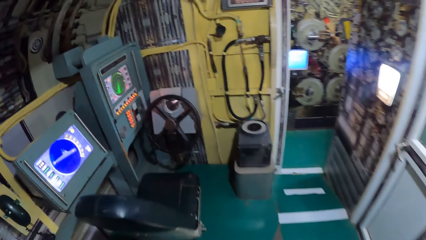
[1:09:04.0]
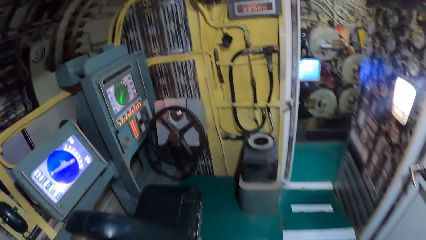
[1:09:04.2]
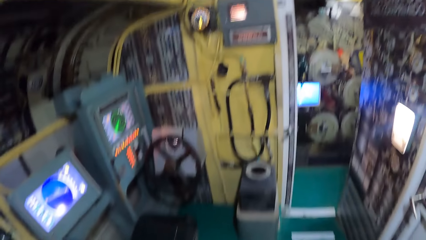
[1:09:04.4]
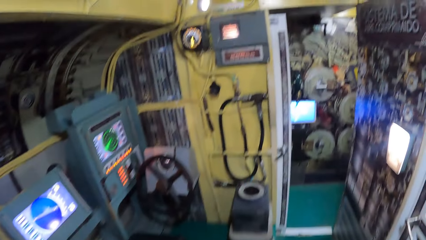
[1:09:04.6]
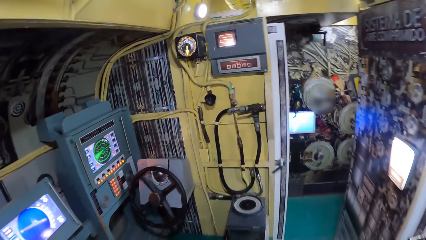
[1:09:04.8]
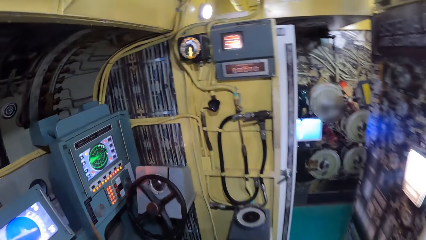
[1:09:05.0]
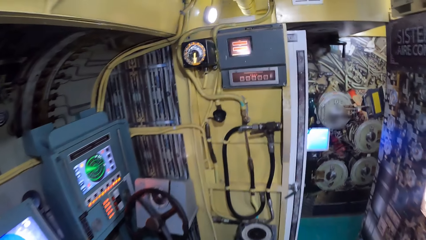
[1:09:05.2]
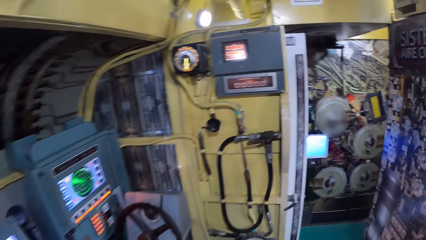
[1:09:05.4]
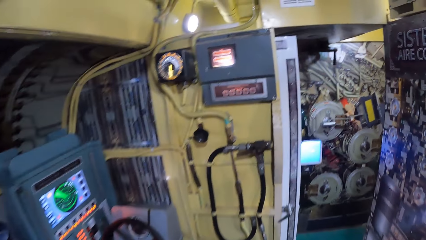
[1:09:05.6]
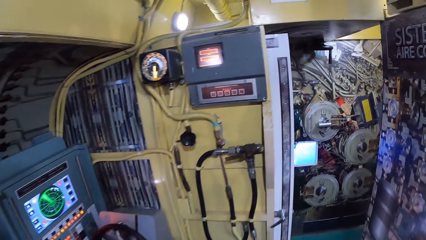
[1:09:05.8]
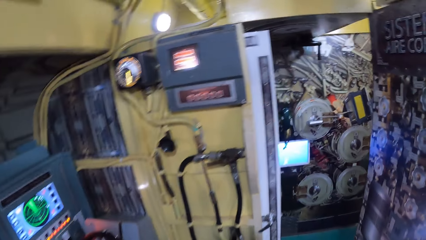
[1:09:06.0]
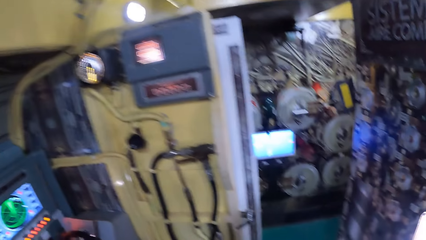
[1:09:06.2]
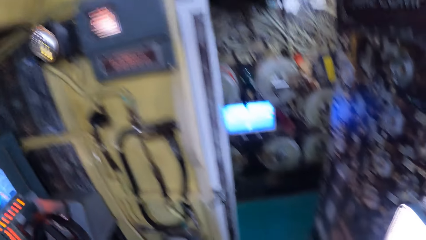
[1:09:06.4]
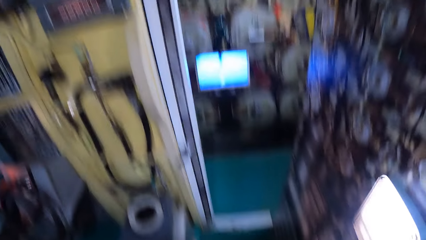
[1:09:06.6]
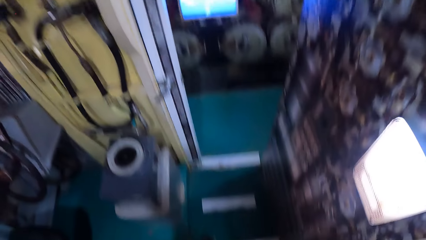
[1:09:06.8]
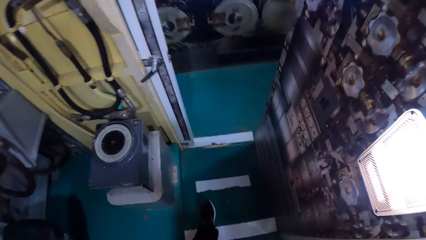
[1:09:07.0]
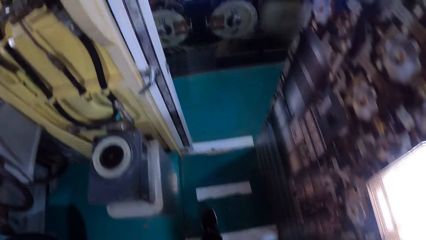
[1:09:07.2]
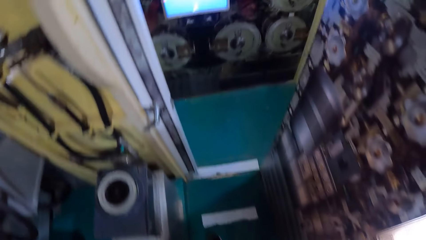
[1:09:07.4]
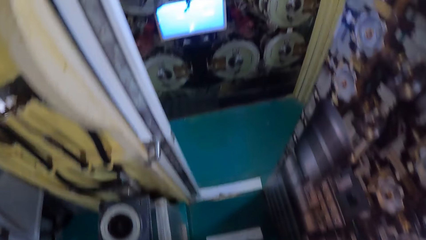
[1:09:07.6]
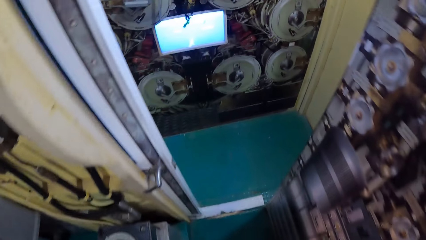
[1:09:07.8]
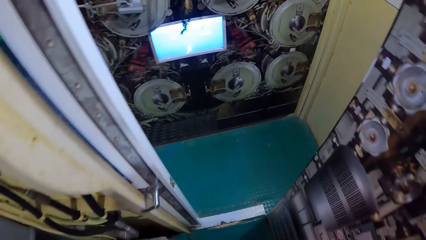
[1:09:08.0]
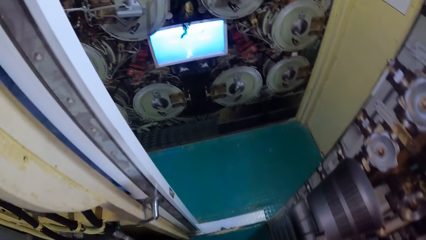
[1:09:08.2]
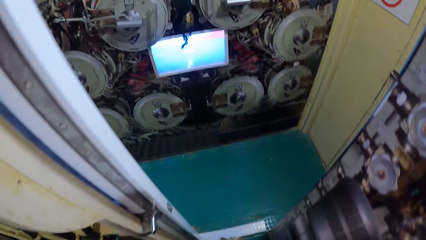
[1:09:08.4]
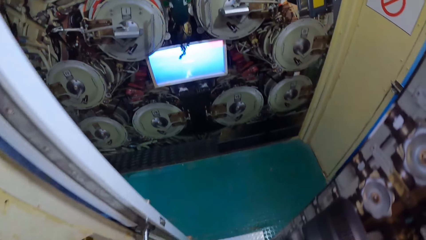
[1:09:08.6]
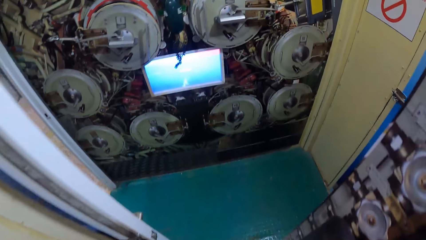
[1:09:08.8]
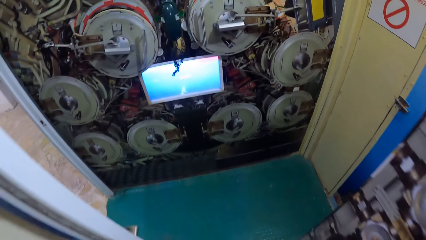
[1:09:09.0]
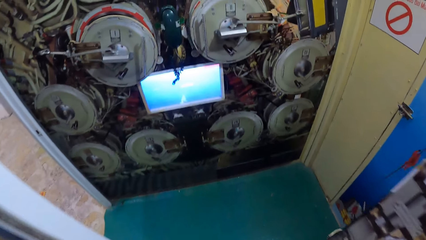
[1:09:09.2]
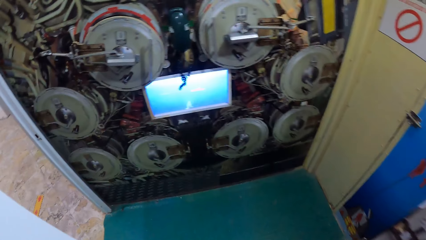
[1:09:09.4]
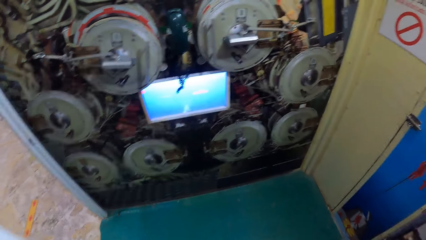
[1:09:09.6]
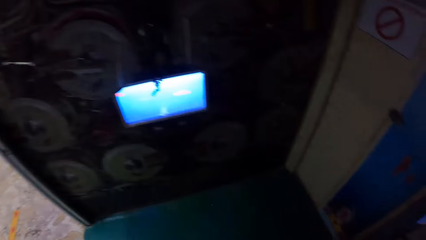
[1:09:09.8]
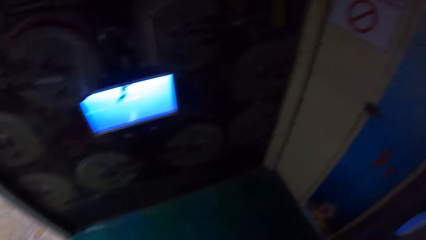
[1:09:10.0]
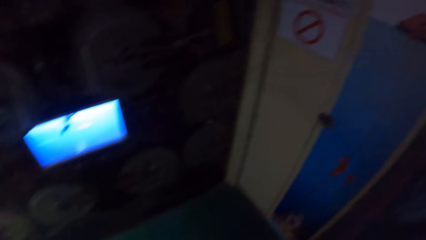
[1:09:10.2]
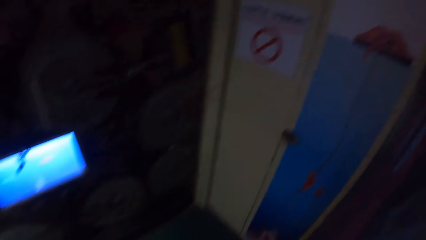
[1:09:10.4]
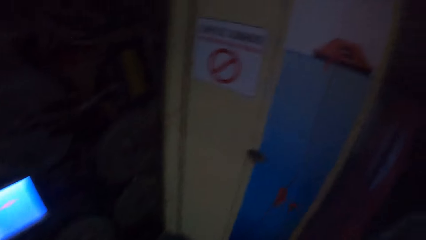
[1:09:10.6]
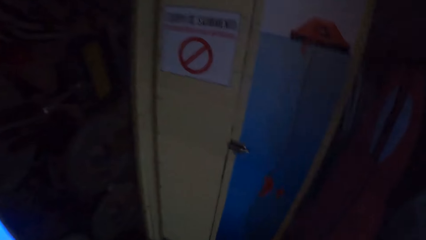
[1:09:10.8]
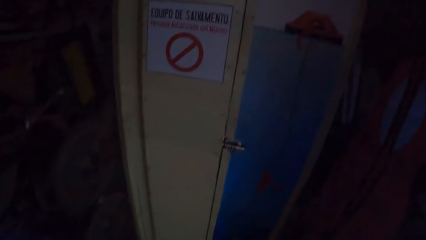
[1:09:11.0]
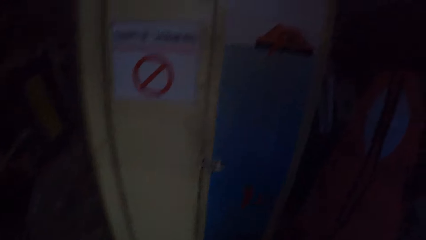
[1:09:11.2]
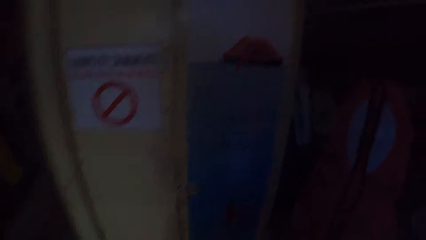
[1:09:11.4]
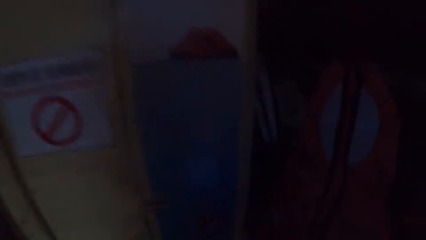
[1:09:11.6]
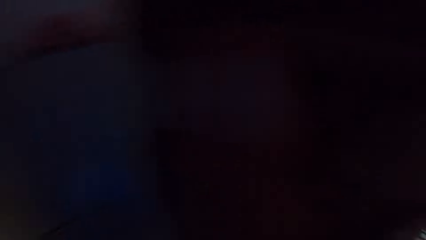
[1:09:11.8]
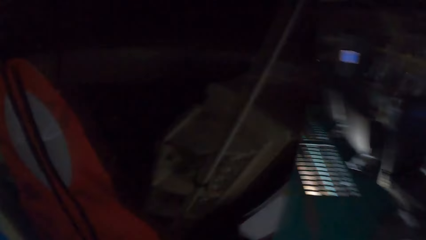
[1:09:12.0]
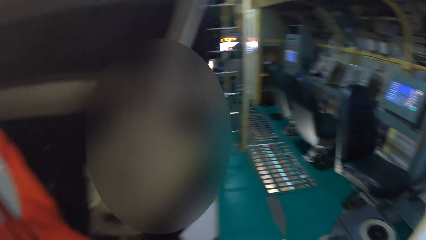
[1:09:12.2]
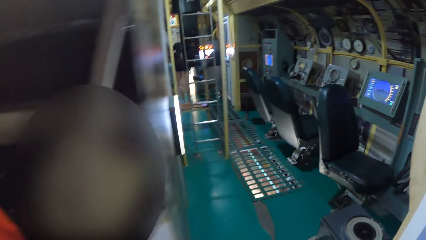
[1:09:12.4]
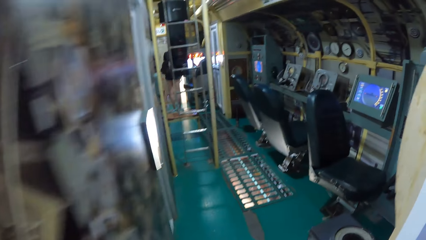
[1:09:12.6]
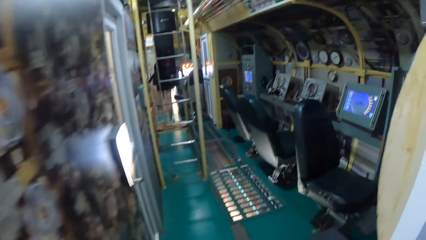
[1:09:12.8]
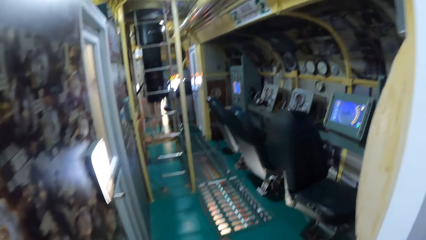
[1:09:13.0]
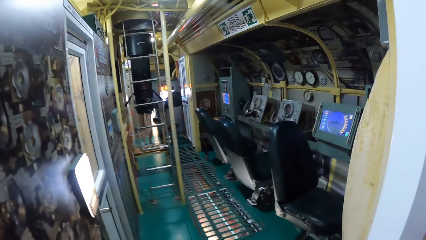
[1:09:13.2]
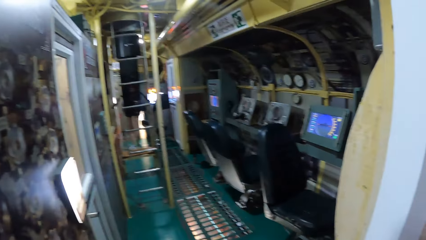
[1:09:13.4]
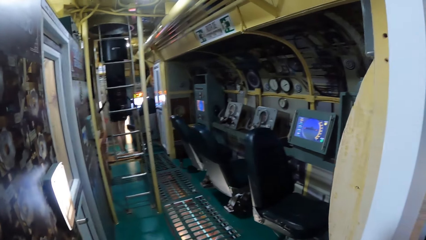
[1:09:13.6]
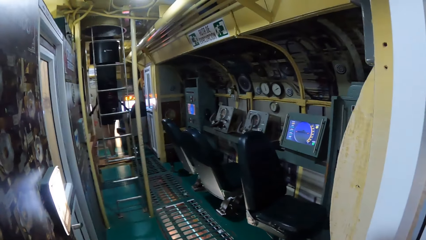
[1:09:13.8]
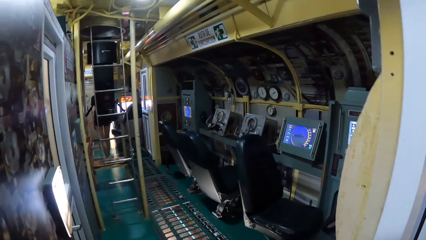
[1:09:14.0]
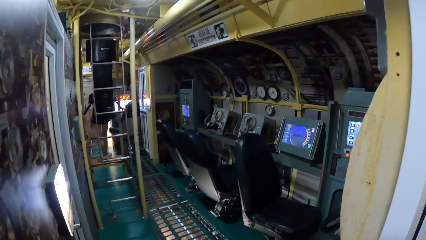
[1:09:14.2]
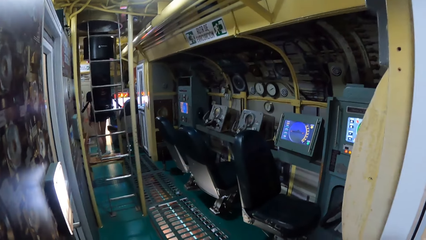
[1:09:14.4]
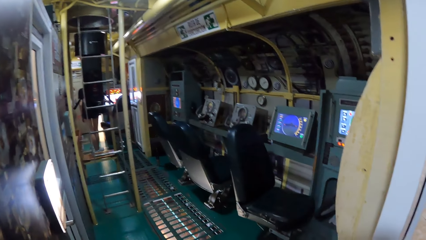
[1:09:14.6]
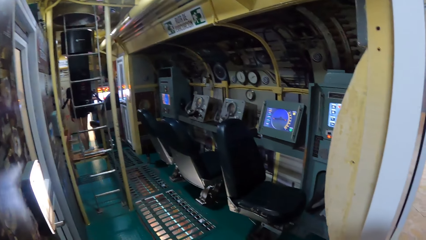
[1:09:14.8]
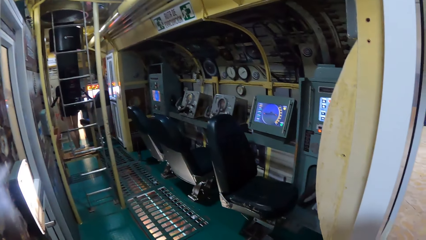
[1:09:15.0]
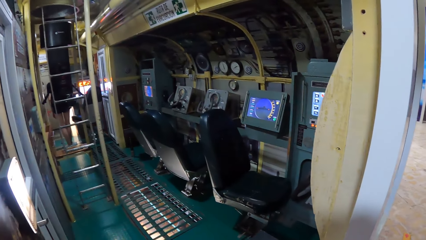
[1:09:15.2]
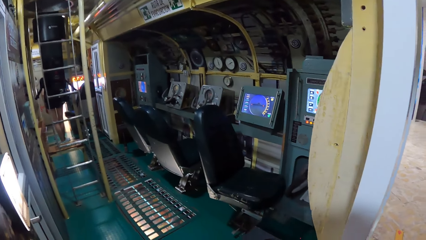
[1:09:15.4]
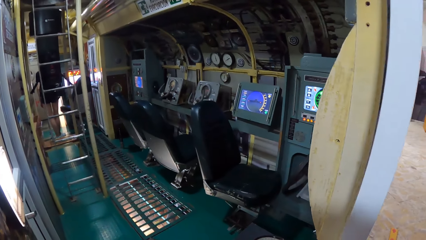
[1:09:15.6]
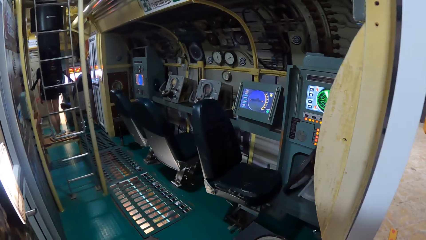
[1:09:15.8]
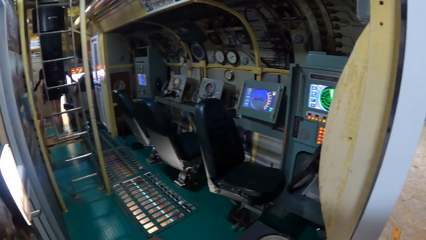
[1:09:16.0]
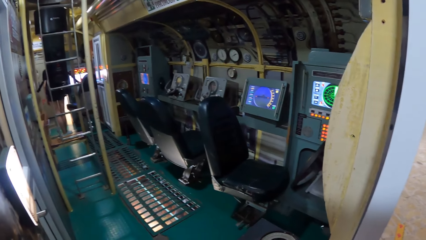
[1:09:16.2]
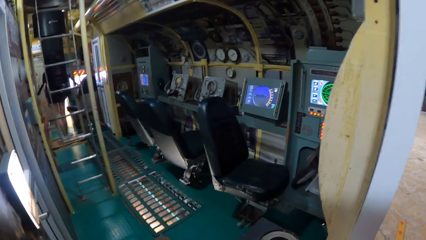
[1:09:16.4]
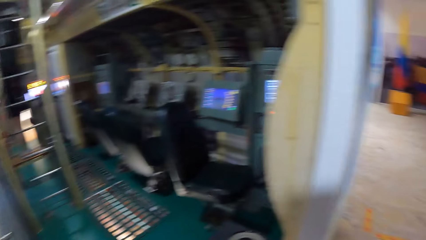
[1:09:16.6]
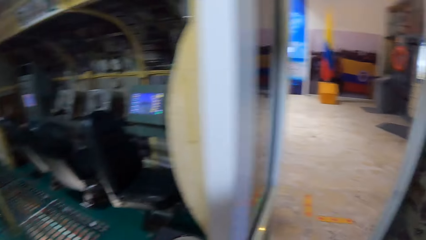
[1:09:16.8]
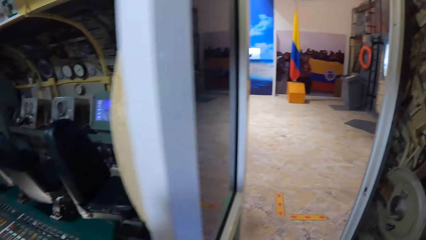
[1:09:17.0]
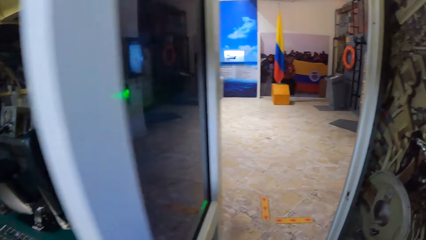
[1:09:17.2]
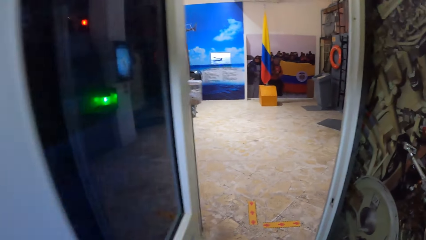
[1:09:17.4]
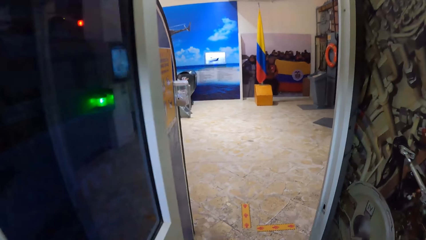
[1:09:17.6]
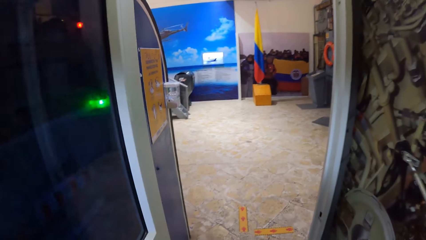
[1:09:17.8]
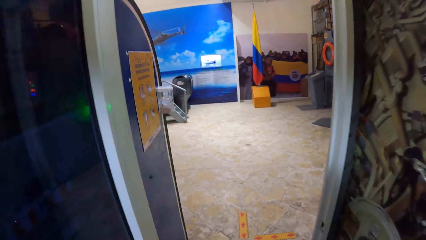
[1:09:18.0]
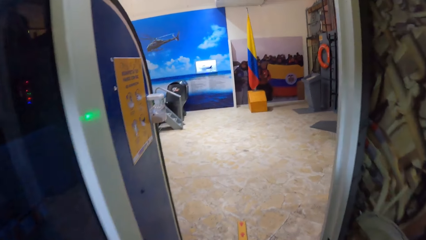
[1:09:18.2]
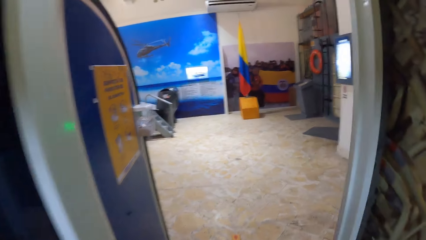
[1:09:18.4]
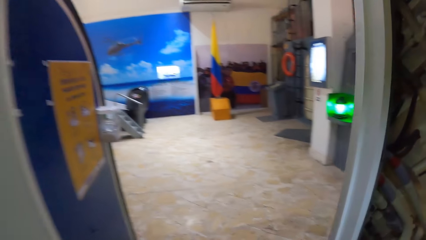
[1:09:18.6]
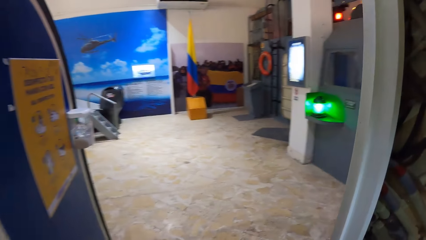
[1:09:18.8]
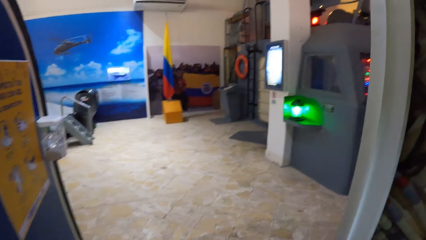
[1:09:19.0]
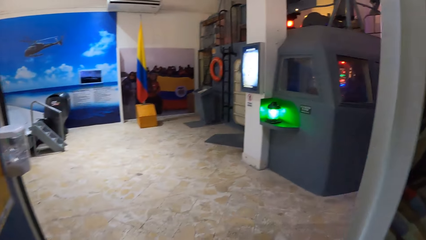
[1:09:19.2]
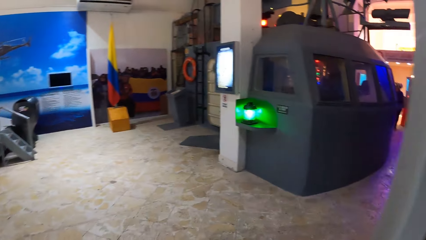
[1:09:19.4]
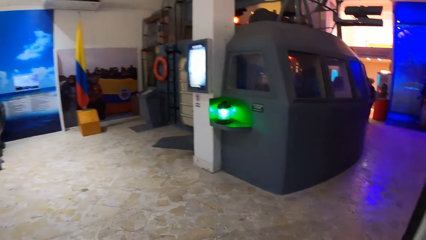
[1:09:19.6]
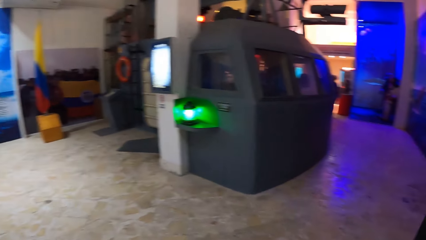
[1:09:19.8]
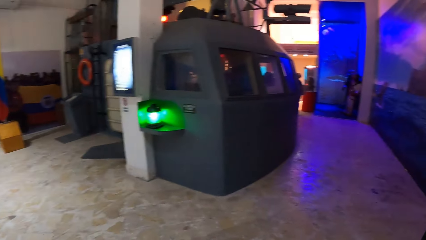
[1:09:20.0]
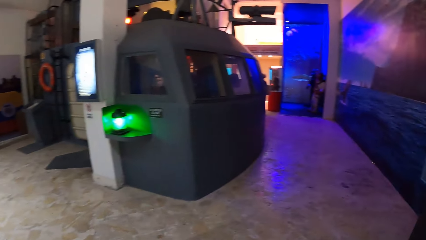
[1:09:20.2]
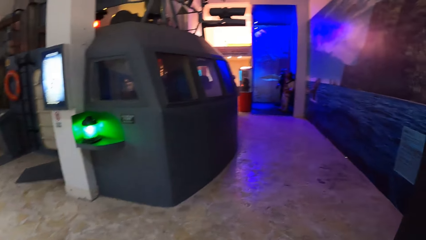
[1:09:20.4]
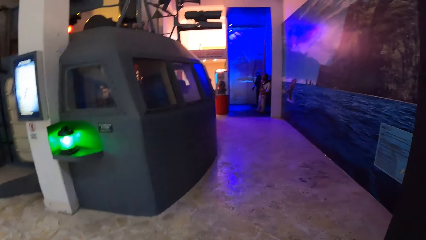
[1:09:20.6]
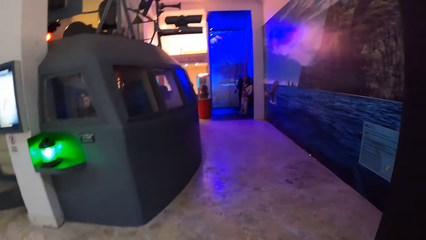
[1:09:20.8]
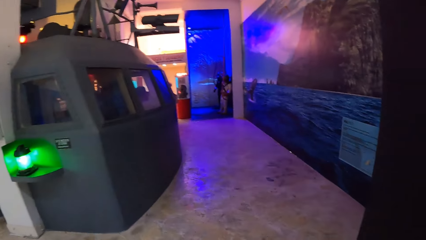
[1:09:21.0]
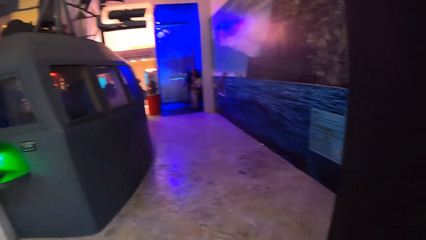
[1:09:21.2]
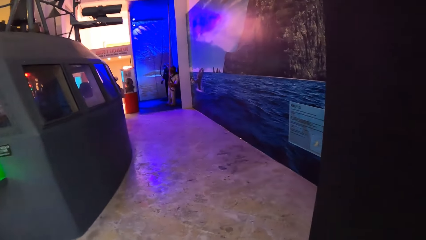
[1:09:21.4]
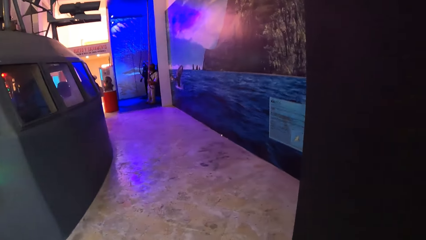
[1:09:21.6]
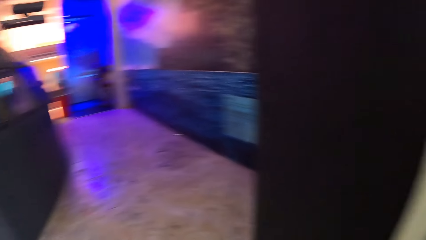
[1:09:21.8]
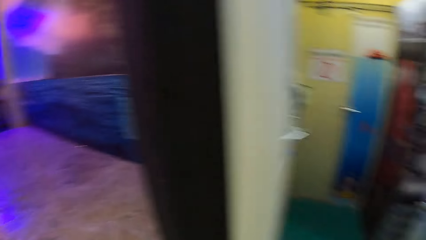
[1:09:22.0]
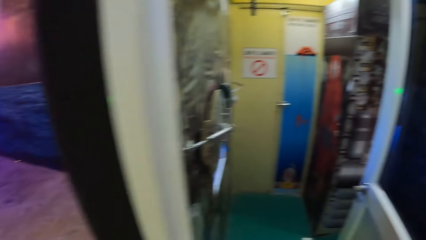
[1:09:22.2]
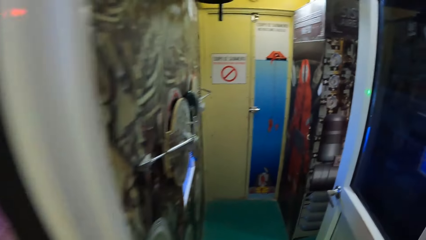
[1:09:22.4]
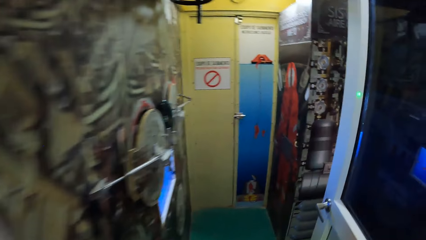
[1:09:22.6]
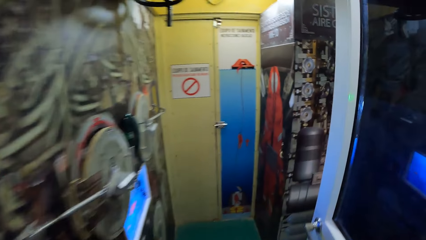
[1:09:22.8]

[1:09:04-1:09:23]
The camera wearer walks out of the control room.
